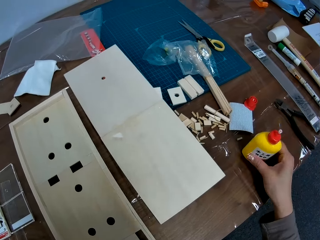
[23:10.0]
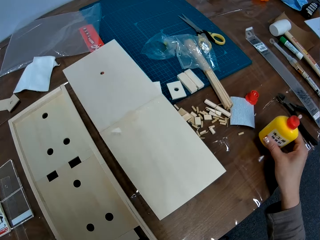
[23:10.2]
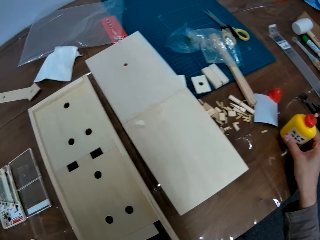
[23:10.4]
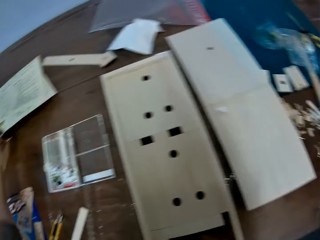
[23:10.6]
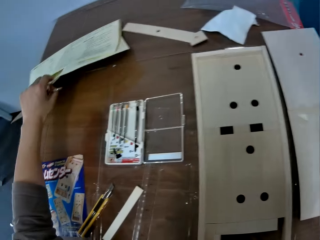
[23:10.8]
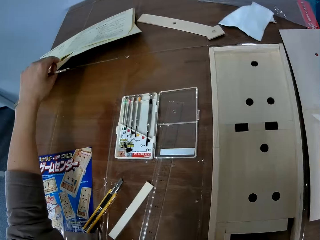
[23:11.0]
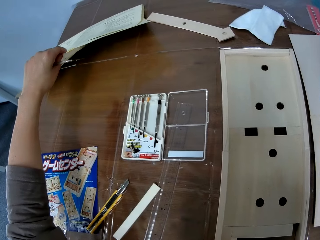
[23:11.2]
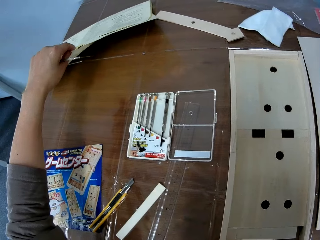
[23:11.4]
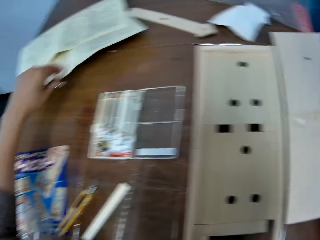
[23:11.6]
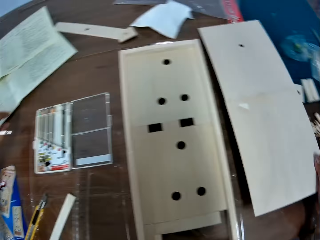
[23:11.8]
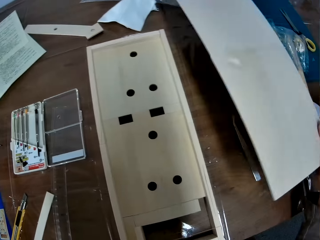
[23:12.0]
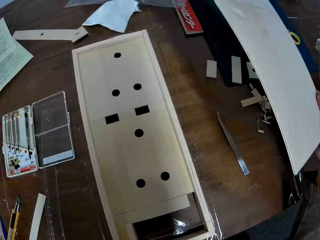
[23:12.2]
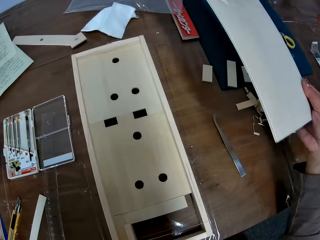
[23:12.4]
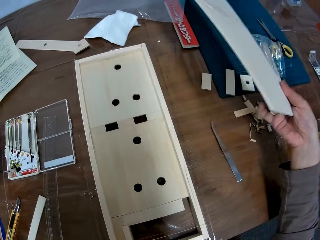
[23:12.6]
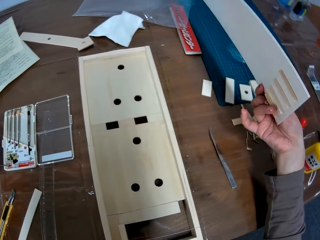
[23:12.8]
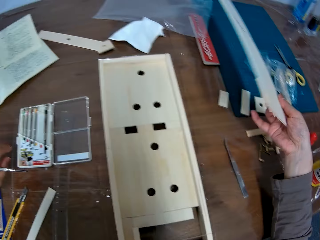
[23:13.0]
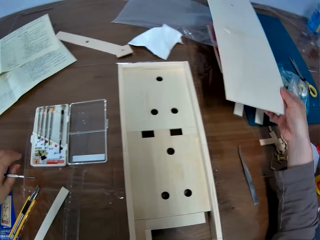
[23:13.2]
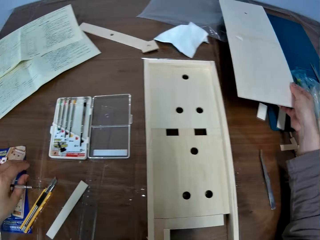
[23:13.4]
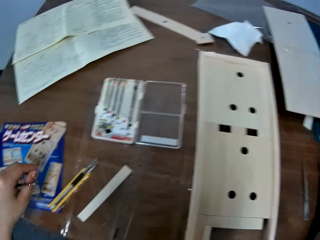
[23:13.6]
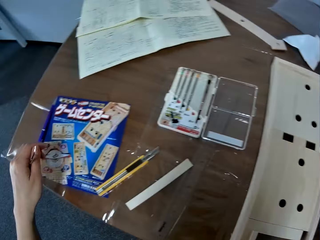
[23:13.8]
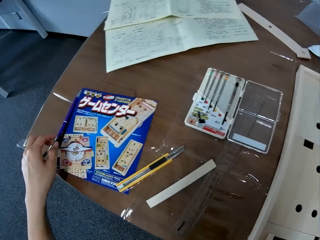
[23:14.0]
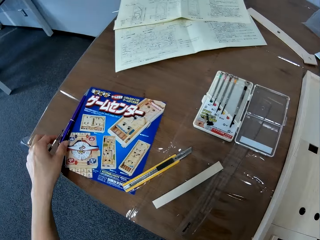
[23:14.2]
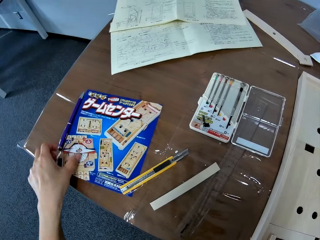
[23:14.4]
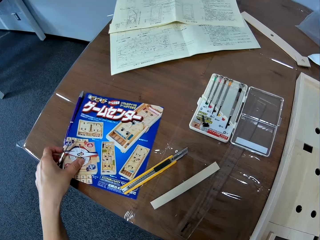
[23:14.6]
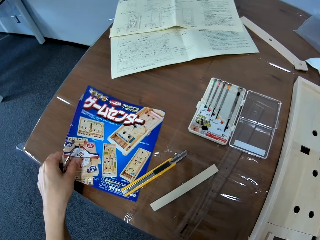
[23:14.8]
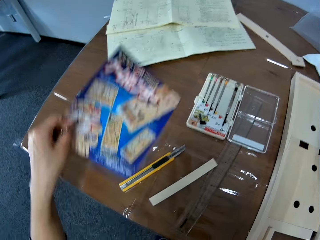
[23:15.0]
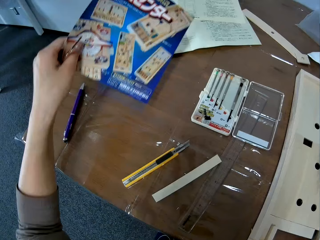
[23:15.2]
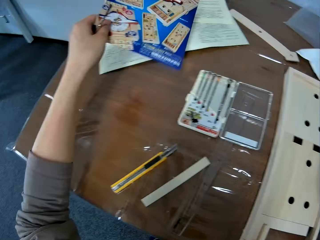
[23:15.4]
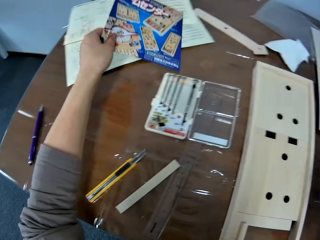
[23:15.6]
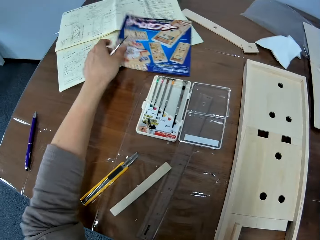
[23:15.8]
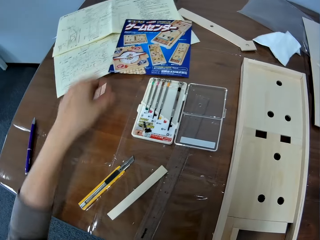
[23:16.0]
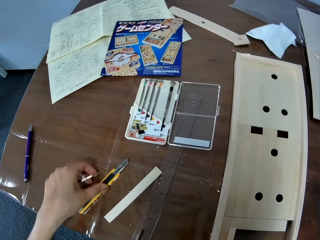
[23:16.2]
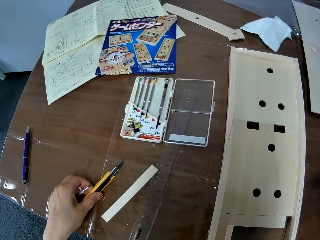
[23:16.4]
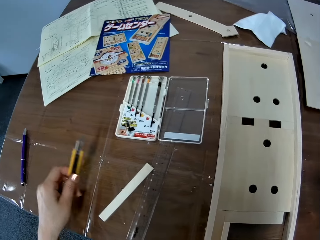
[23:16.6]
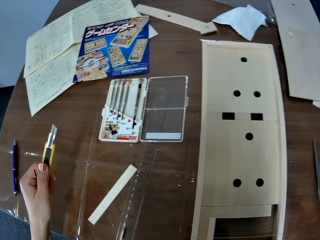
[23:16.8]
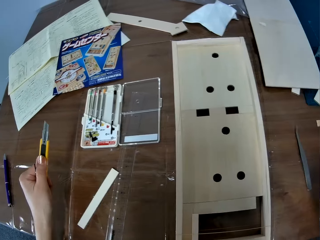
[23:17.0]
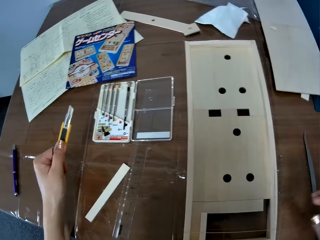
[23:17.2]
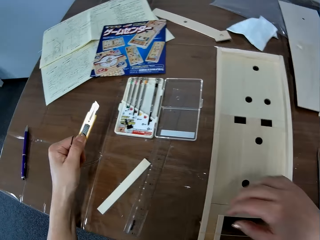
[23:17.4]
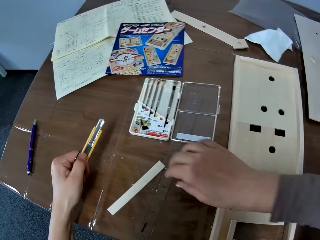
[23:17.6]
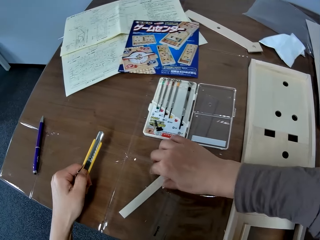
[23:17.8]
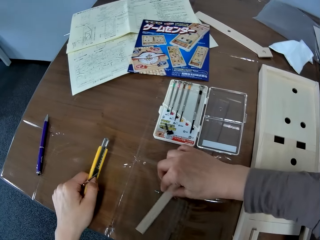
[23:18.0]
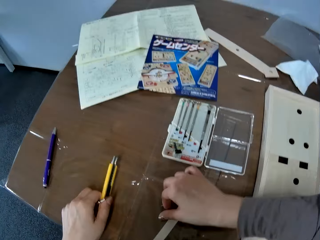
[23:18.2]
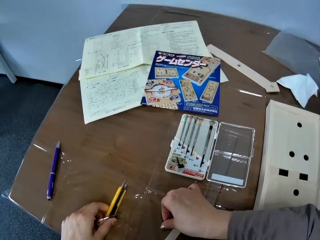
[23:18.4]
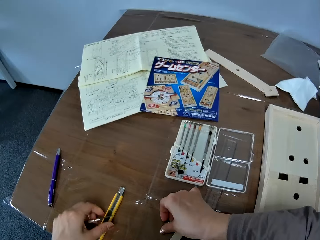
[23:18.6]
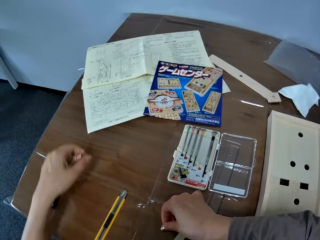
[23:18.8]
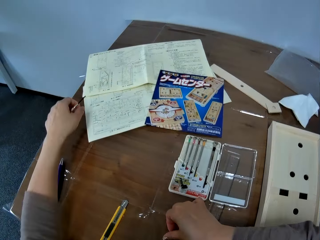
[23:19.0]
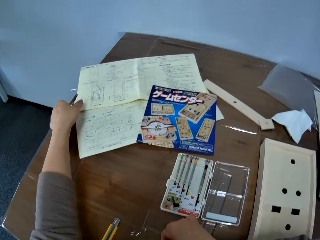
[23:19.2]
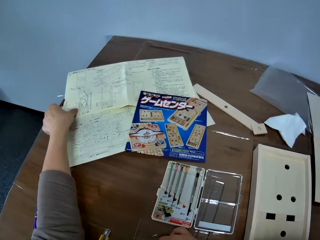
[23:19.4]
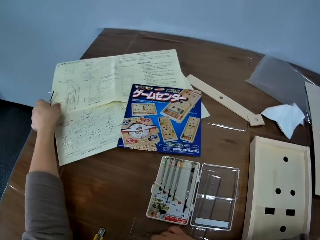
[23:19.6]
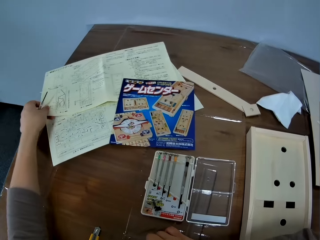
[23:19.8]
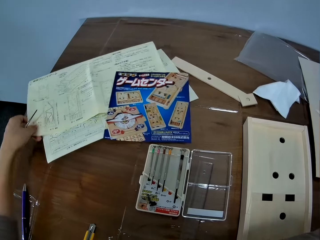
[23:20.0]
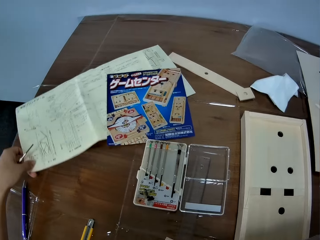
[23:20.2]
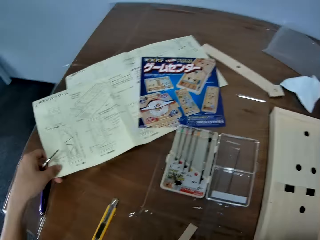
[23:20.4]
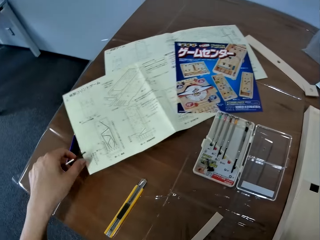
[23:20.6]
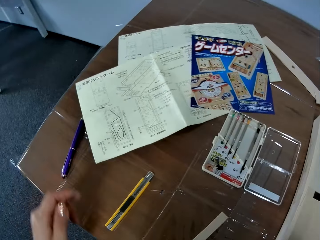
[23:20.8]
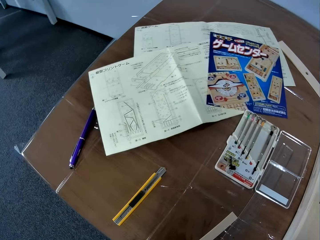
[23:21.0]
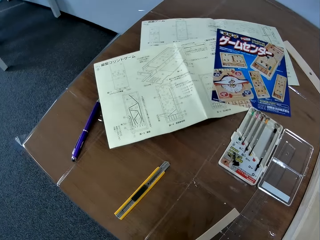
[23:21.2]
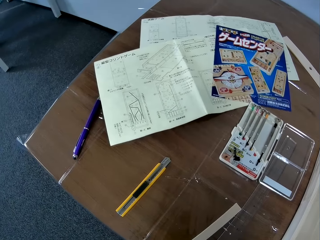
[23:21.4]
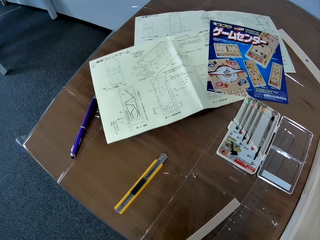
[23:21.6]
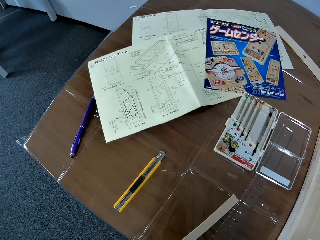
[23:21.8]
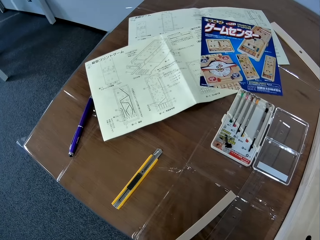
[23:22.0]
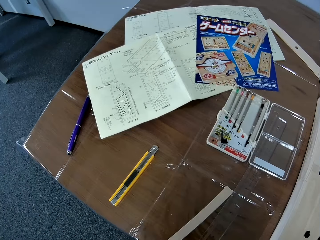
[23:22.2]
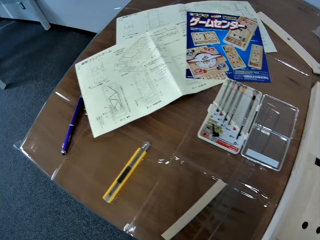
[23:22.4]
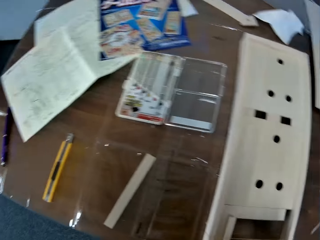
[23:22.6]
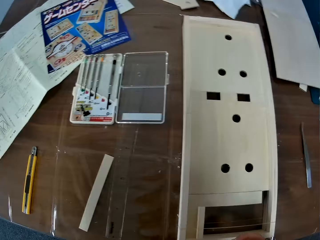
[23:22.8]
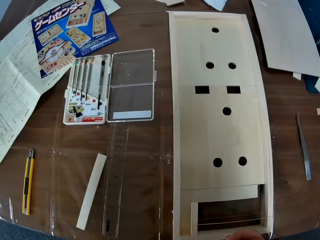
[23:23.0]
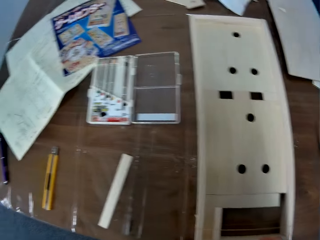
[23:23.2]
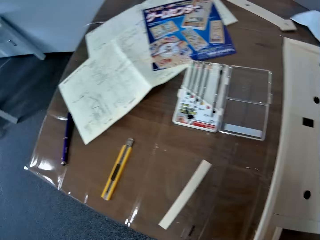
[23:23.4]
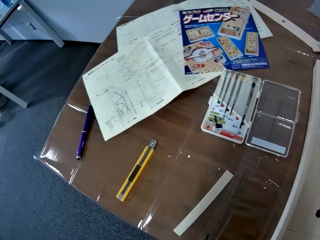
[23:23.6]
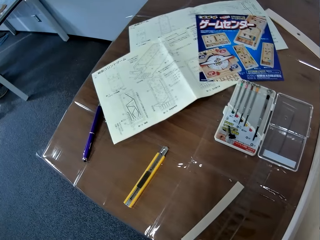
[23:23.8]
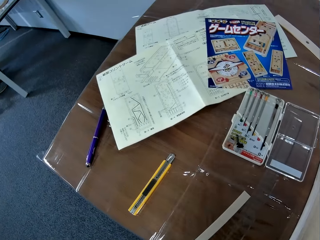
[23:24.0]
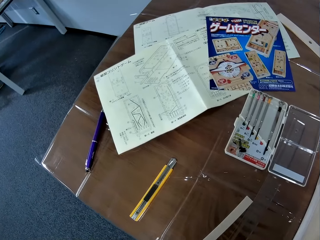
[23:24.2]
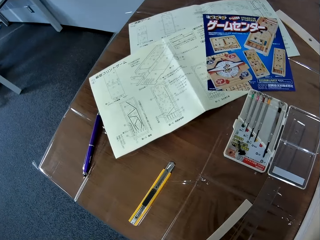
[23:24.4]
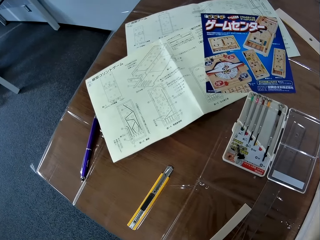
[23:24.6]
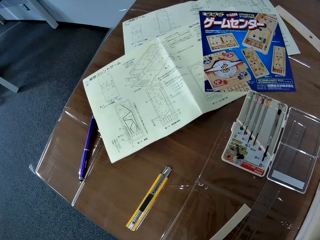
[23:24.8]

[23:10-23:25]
The camera wearer adjusts a glue container on the table with her right hand, pushing the glue aside. She lifts the wooden sheet on the table with her right hand. She lowers the manuals on the table. She looks over the papers. She lowers the wooden sheet aside on the table. She picks up a wood craft kit carton on the table with her left hand. She drops a piece of paper aside. She puts the wood craft kit carton on the manuals on the table. She picks up a retractable knife on the table with her left hand. She drops the retractable knife on the table. She picks up a piece of wood. She picks up a screw on the table with her right hand. She adjusts the manual on the table with her left hand. She pulls the piece of paper closer. She stares at the table.

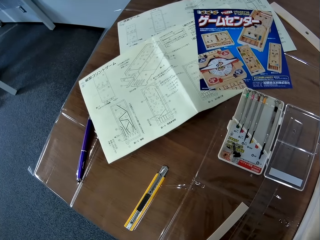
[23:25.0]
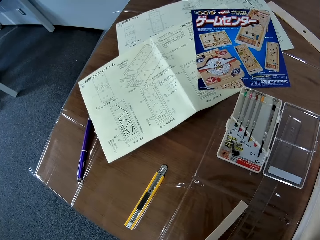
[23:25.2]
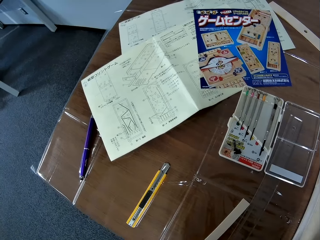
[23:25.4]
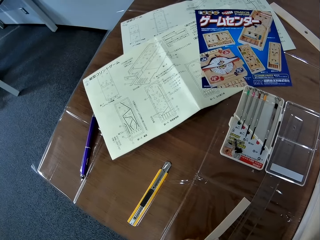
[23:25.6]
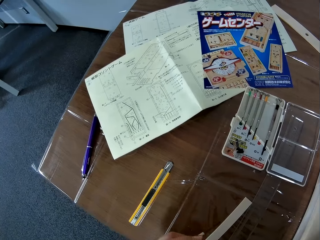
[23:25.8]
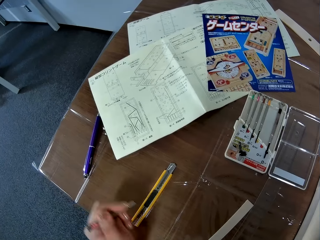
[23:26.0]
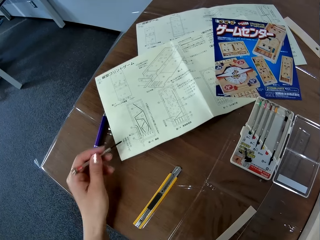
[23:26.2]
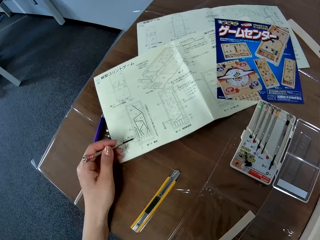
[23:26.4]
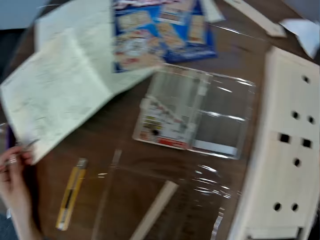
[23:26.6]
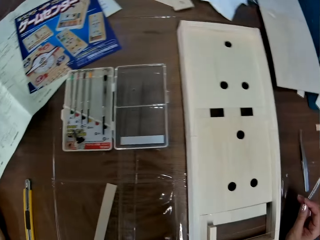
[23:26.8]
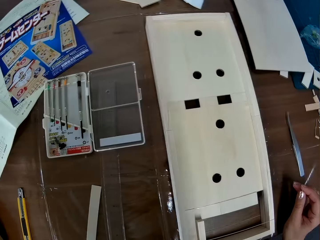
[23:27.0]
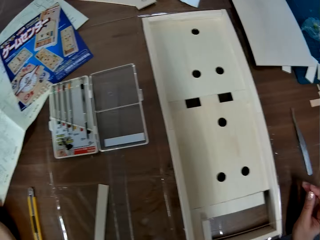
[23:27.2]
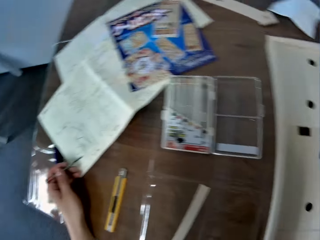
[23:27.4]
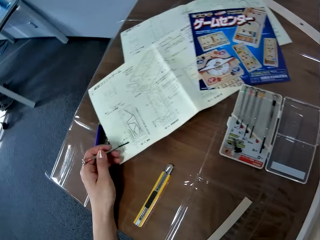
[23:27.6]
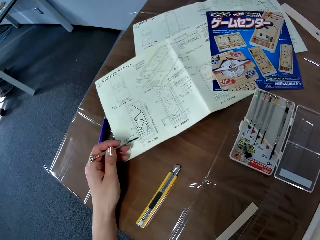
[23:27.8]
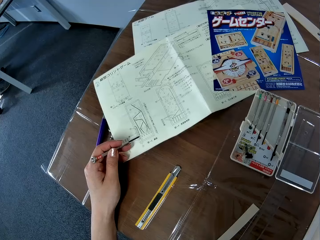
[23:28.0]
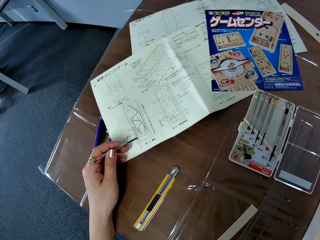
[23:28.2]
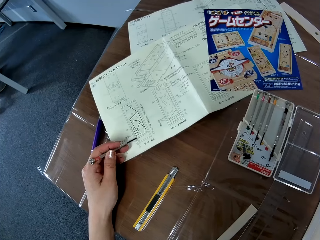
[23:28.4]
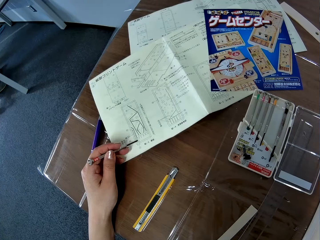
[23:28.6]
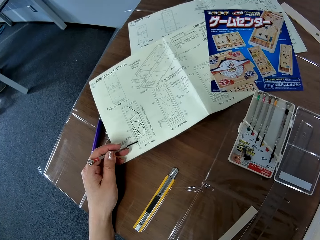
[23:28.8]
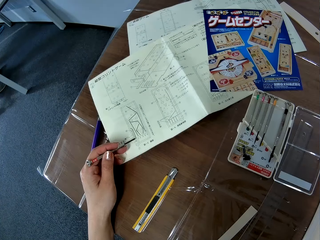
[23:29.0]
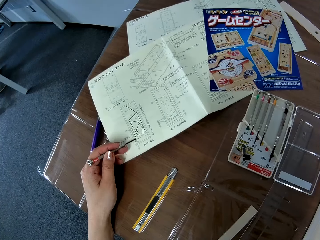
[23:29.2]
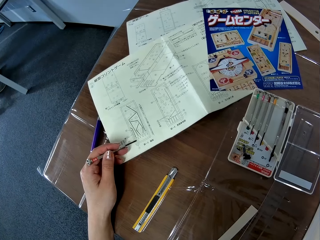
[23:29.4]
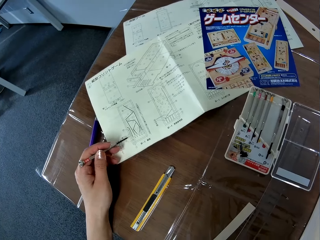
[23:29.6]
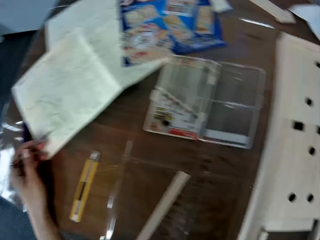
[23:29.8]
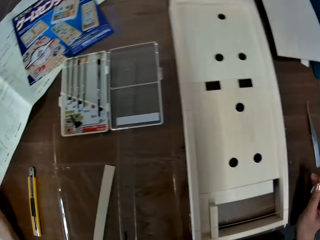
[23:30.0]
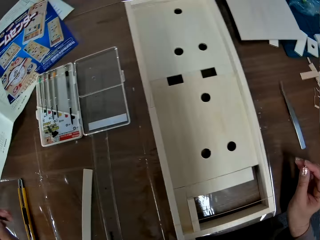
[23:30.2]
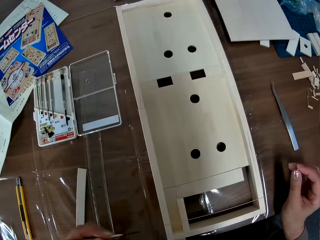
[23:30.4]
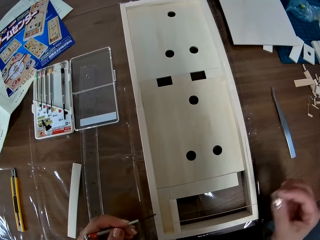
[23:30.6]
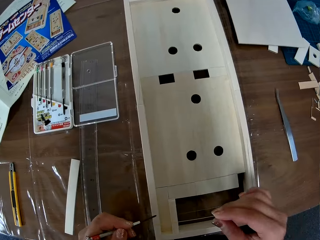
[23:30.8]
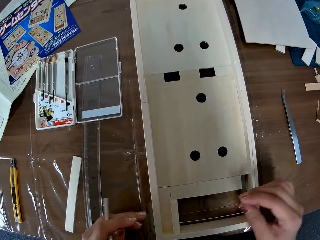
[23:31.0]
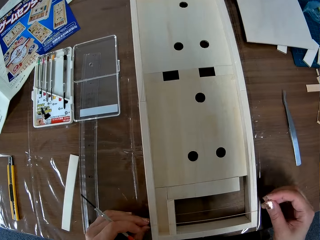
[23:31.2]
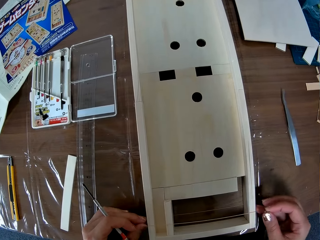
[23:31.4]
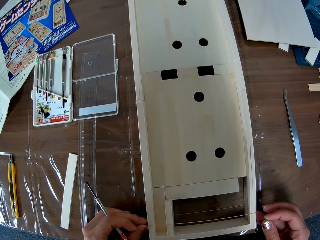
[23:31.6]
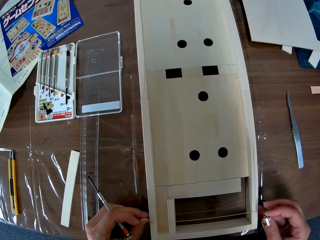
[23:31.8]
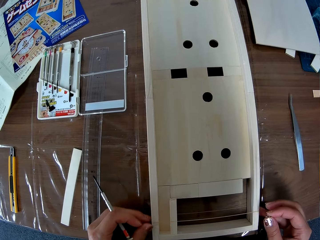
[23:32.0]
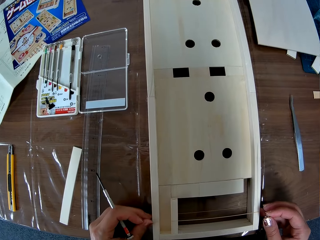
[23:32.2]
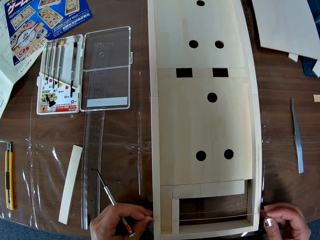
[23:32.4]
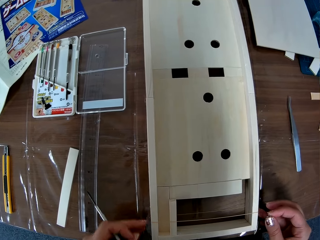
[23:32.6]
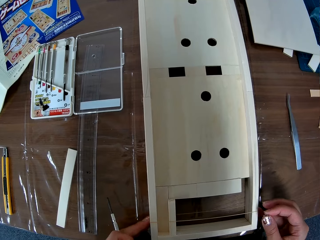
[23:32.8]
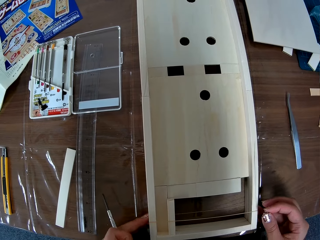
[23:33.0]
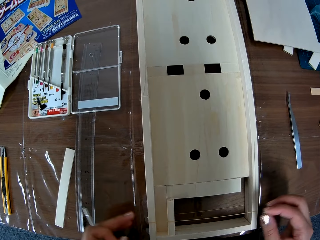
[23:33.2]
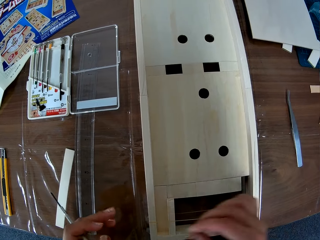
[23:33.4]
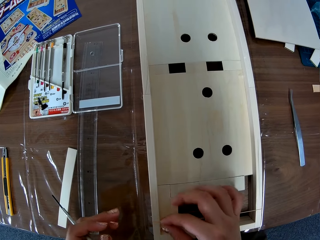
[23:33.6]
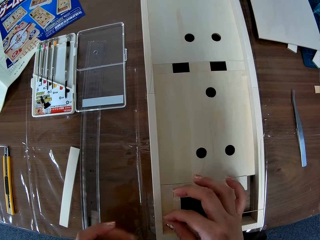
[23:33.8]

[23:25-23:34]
The camera wearer points the aluminum screwdriver tool in her left hand at the manual. She adjusts an aluminum wire on the wooden model on the table. She stares at a piece of wood.
